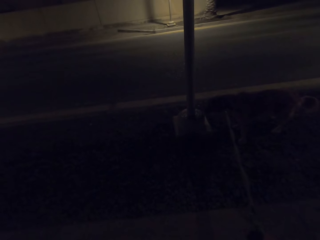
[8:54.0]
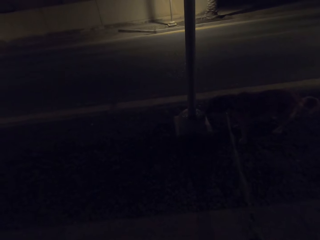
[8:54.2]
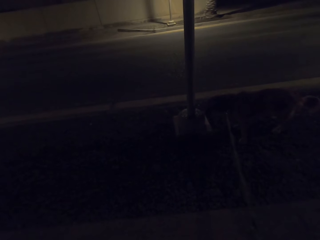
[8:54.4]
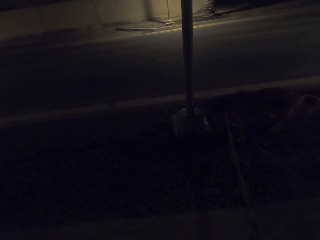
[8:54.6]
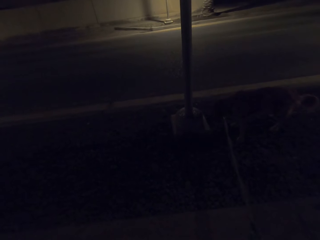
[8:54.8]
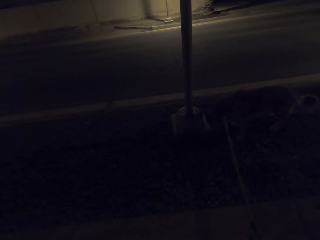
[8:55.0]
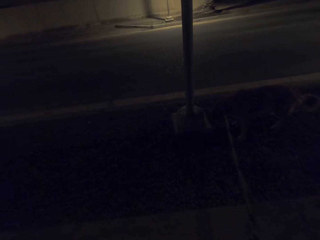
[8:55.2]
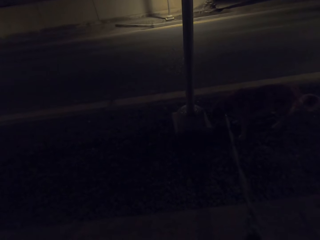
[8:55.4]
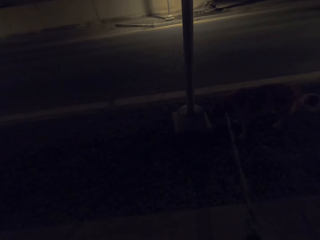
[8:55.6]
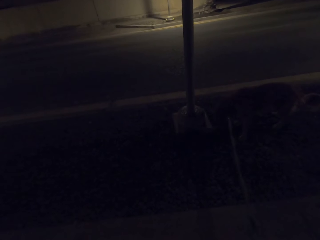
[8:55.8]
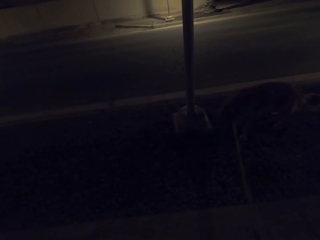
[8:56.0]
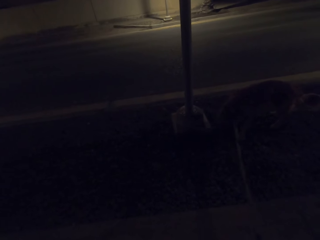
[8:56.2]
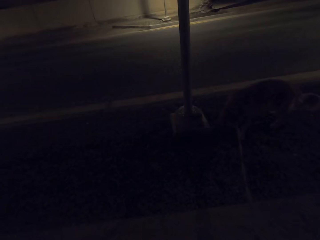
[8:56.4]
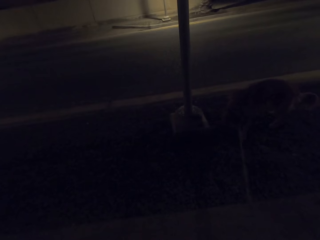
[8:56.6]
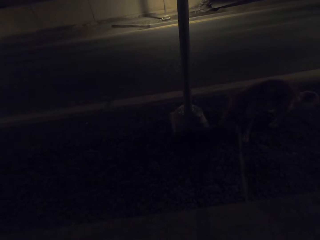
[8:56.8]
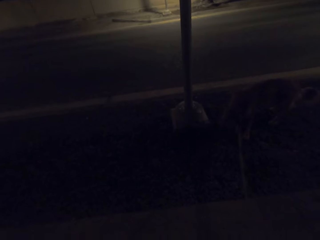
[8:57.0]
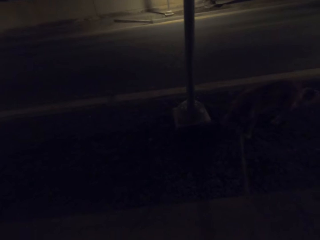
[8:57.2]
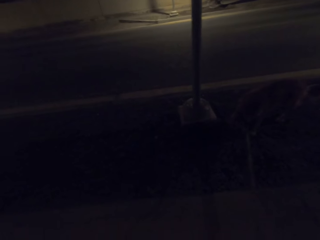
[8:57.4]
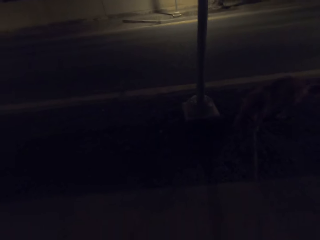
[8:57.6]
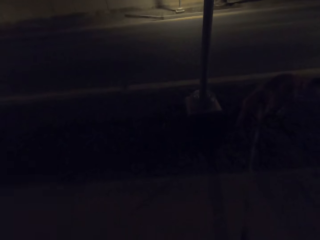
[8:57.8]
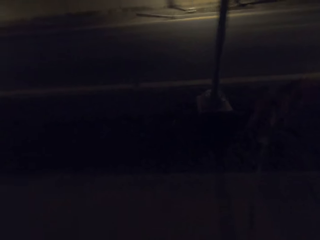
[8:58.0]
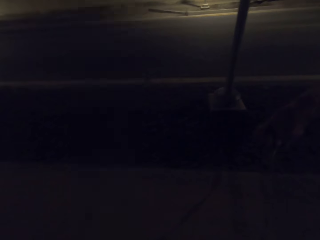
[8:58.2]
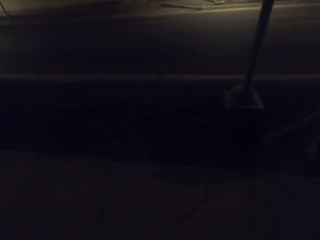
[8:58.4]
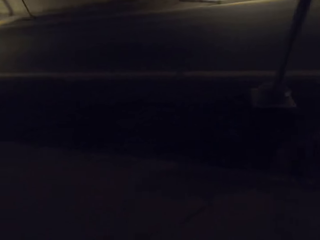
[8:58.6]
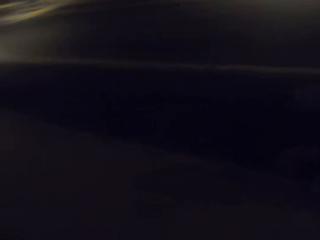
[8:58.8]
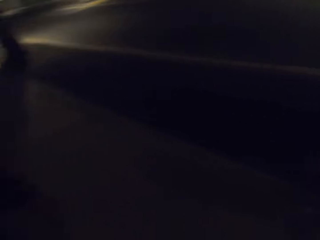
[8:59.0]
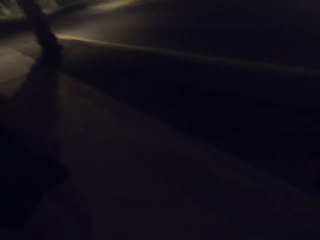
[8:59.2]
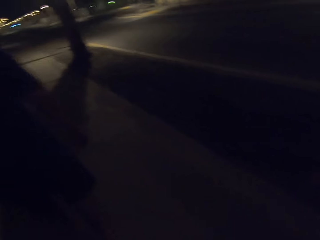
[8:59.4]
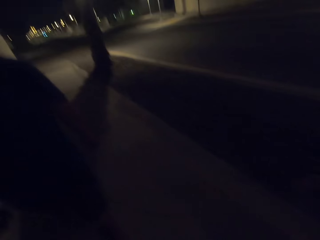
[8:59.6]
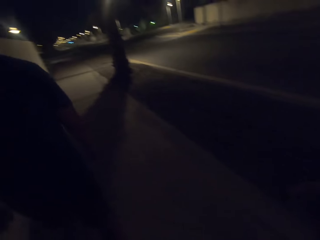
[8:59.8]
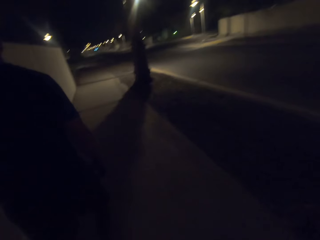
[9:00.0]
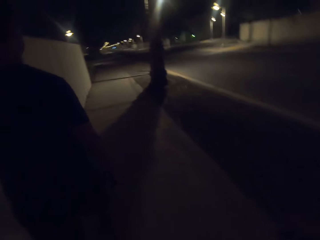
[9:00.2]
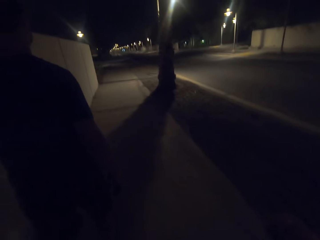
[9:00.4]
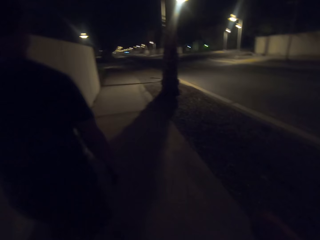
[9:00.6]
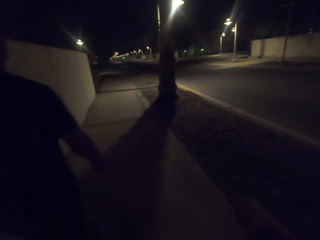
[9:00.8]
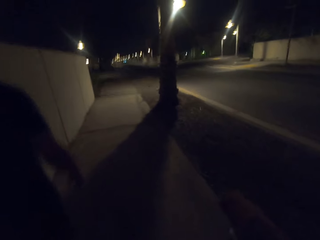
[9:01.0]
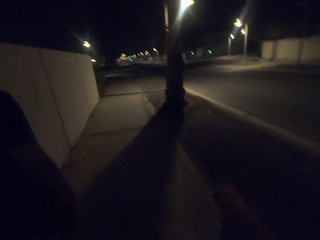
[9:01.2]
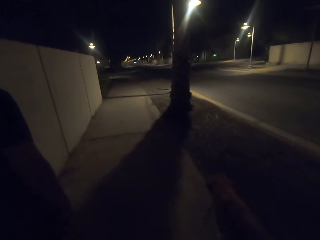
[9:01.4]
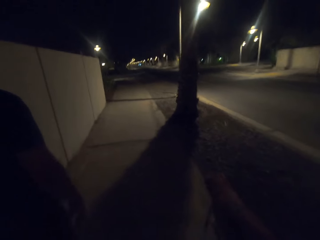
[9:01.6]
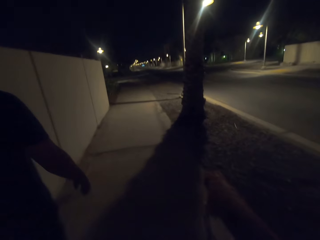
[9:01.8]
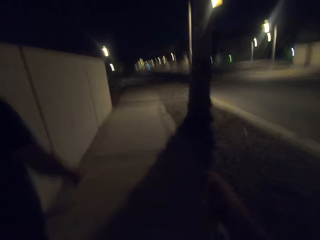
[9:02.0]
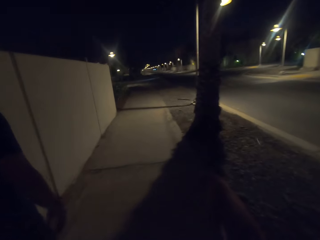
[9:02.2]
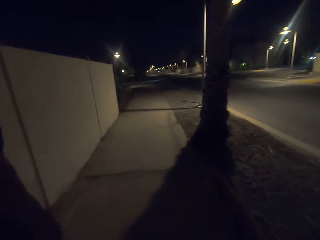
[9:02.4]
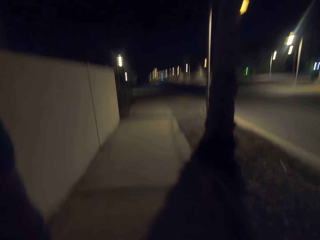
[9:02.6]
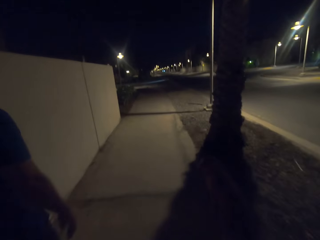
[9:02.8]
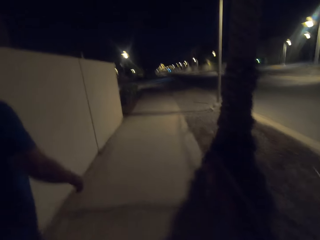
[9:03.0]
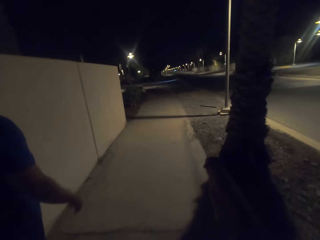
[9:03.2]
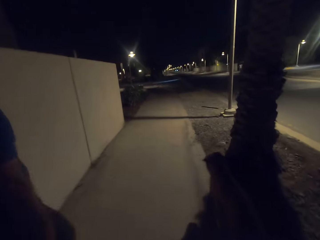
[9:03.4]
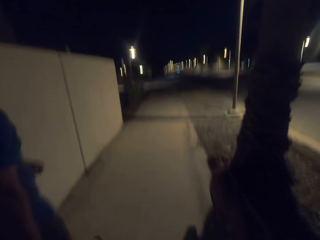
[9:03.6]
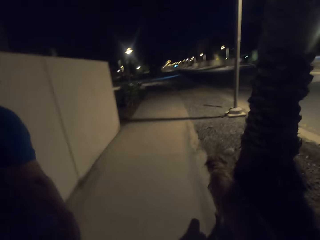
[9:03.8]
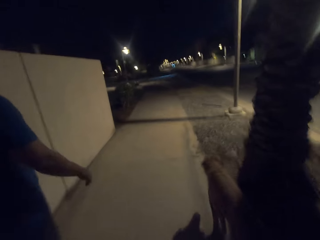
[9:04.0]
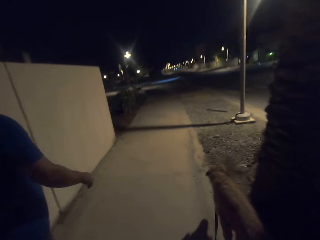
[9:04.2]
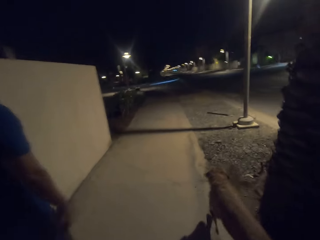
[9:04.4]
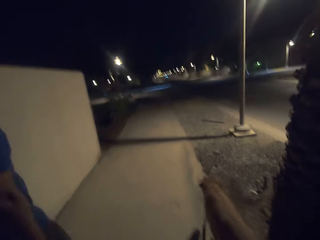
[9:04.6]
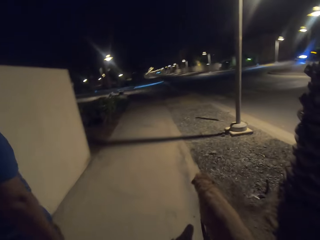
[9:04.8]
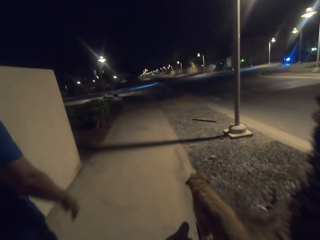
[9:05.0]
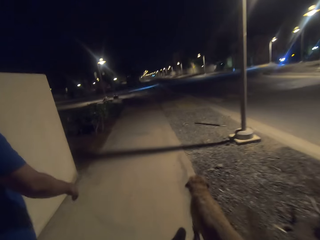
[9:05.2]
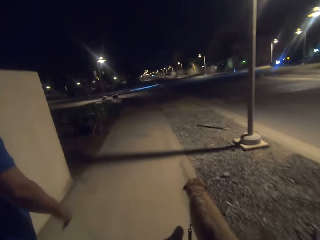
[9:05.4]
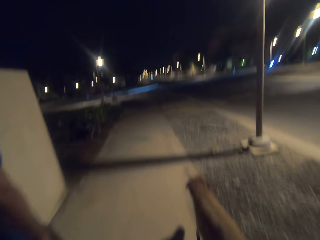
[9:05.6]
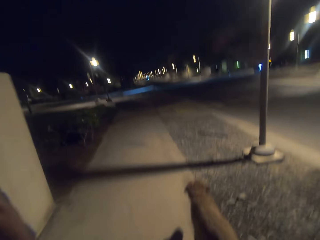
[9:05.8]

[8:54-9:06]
The camera wearer stares at the dog. They walk the dog on the sidewalk.

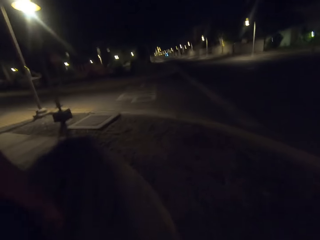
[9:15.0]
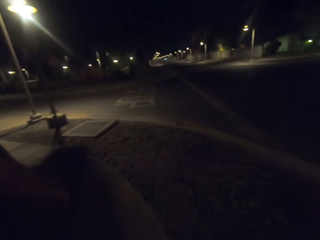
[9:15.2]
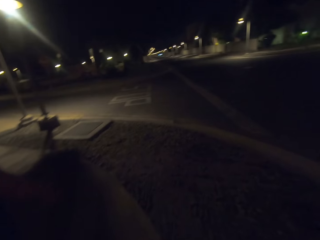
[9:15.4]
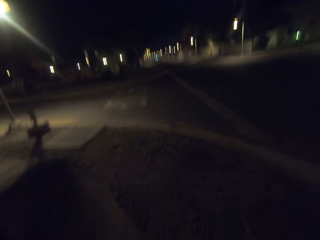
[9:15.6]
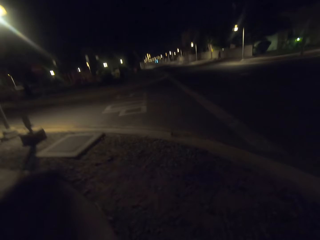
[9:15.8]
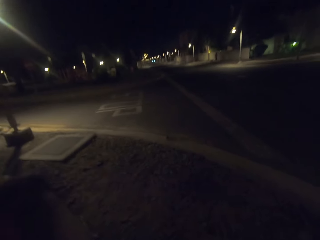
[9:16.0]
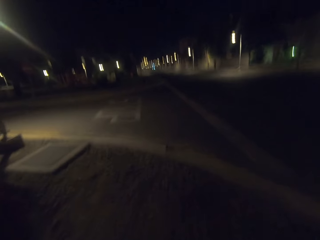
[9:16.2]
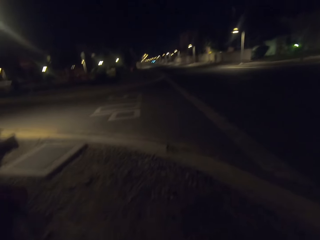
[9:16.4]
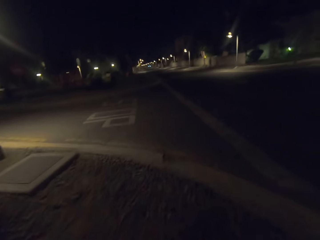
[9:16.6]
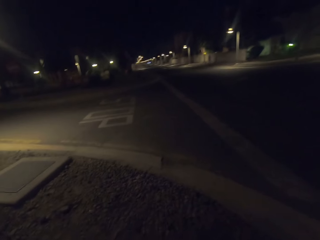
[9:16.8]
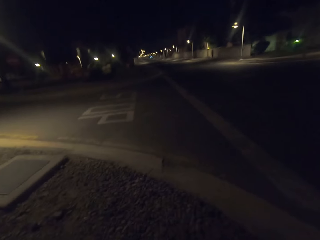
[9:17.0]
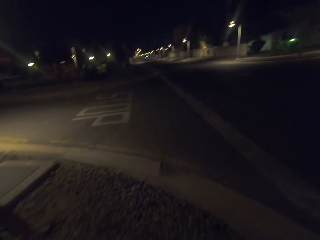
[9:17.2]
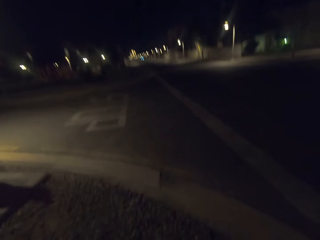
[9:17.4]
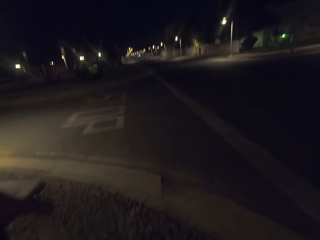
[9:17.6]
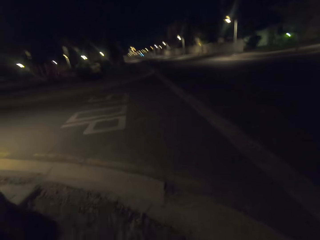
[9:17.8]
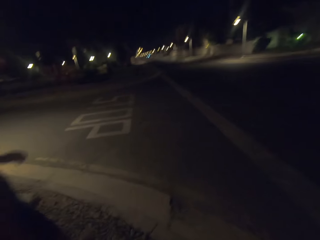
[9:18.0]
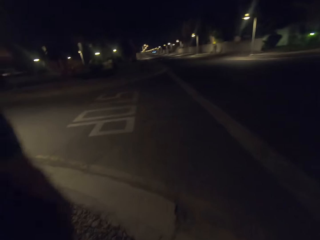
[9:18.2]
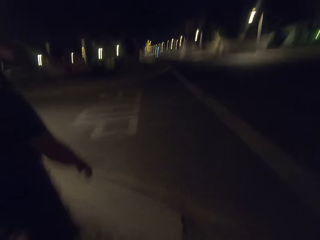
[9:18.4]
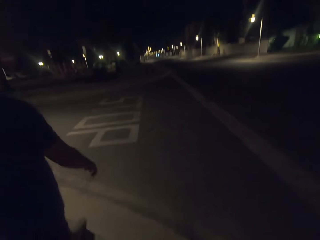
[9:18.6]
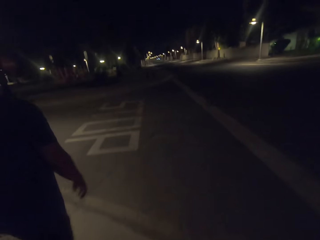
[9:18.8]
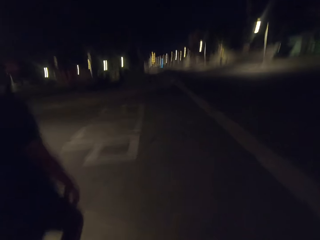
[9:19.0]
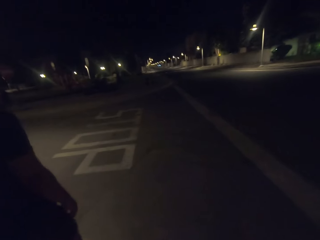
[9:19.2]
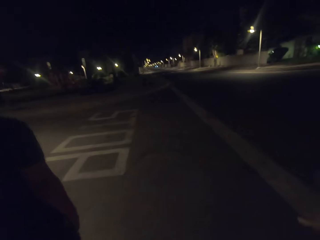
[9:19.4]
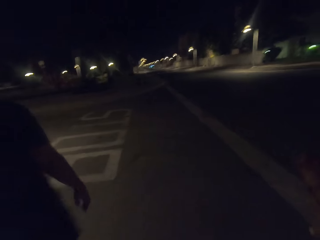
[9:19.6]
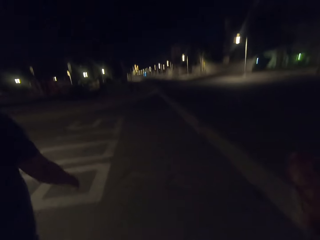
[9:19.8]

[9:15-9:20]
The camera wearer crosses the road.

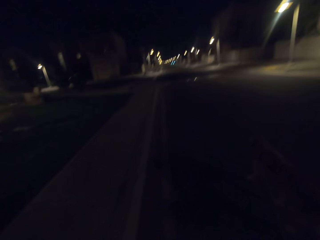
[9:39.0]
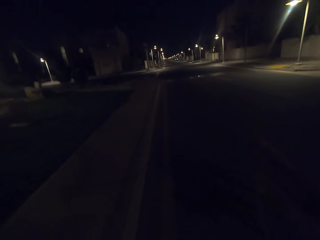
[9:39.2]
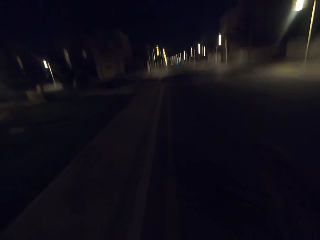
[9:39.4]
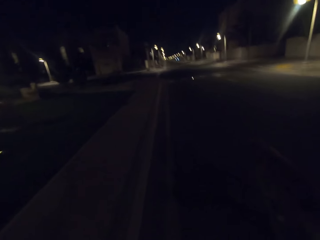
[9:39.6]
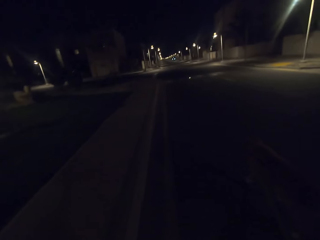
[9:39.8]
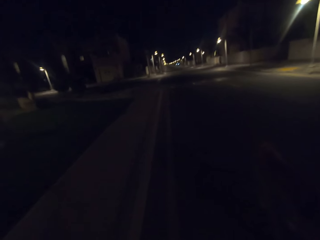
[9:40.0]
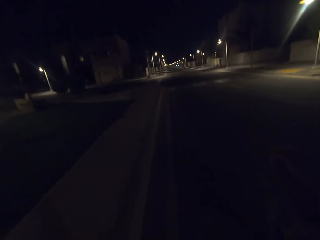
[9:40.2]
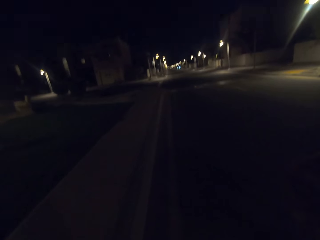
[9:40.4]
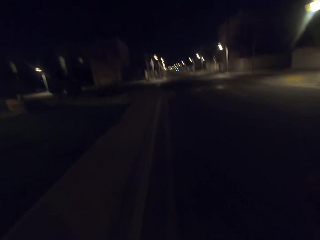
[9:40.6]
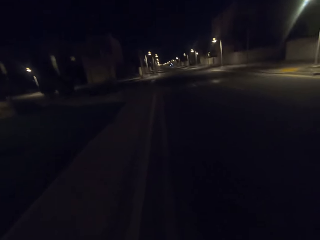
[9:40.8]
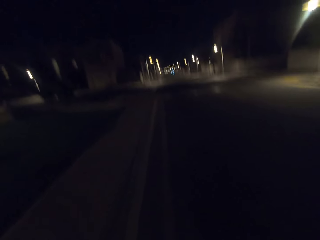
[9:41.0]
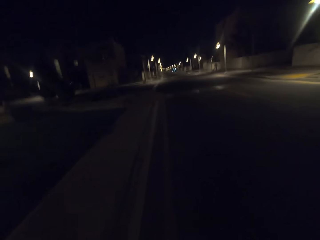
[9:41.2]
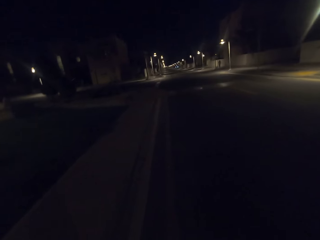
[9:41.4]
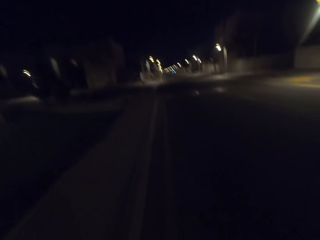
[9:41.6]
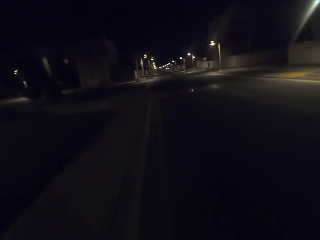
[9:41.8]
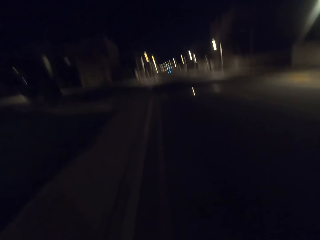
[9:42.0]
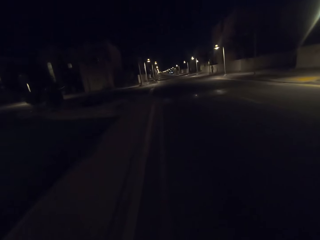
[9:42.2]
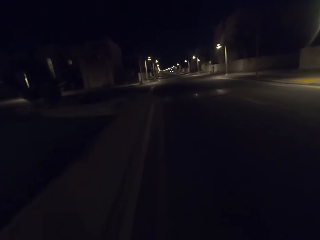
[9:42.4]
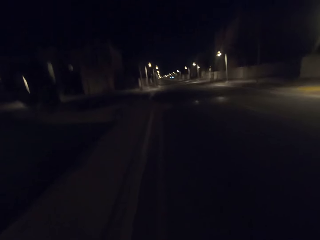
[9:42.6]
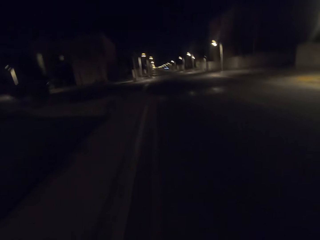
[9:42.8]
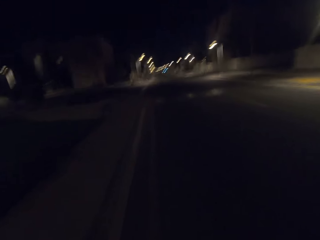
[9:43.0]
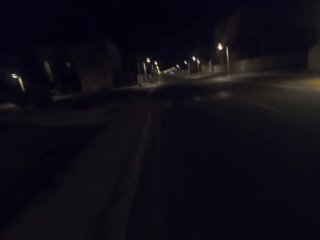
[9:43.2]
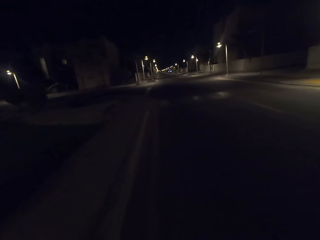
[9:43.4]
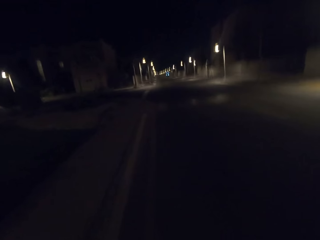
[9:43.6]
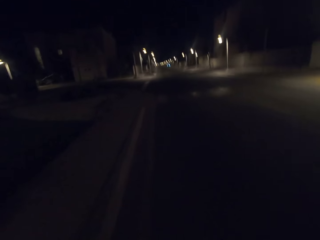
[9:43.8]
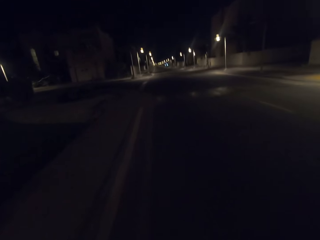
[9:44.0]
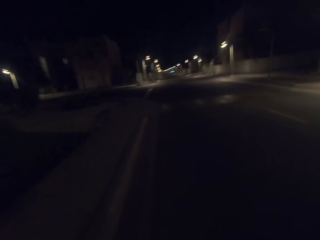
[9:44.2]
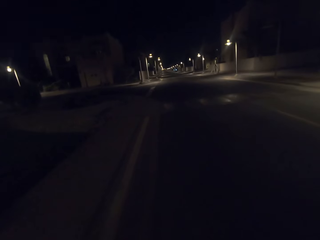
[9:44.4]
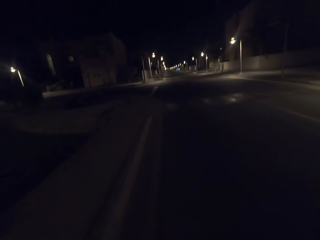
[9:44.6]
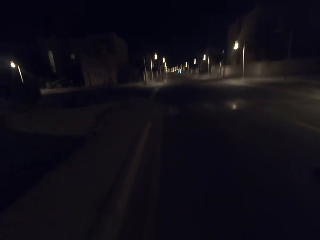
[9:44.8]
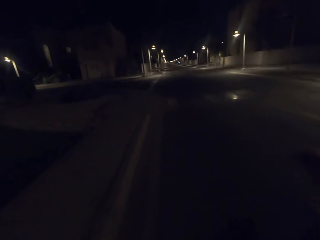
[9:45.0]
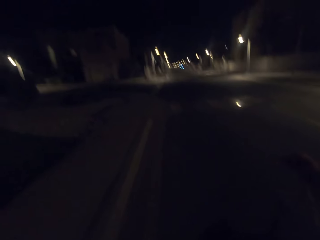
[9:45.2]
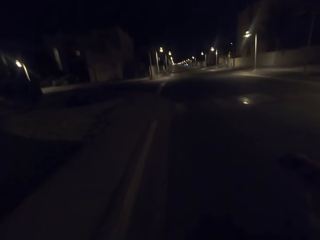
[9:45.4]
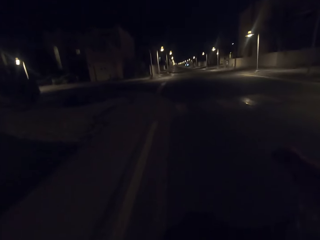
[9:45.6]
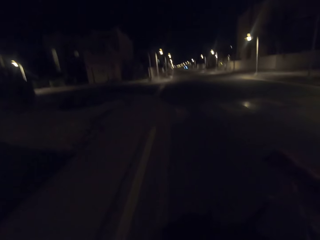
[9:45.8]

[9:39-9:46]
The camera wearer walks on the road with the dog.
